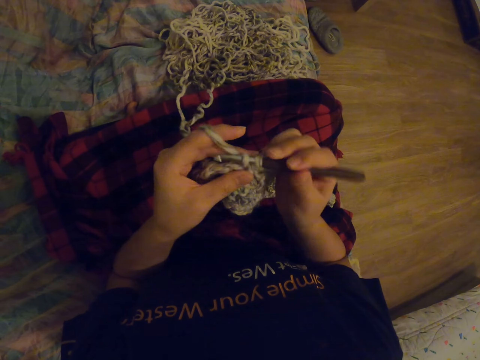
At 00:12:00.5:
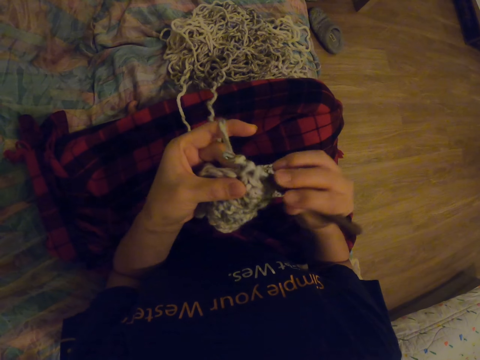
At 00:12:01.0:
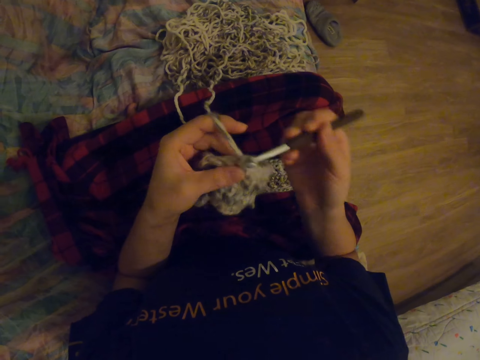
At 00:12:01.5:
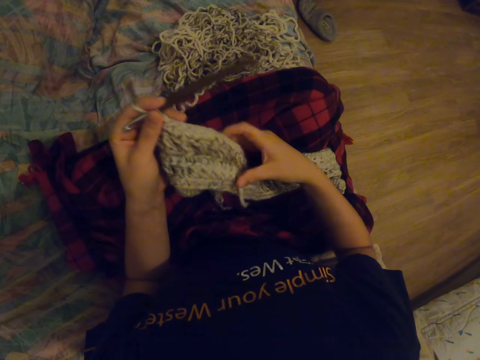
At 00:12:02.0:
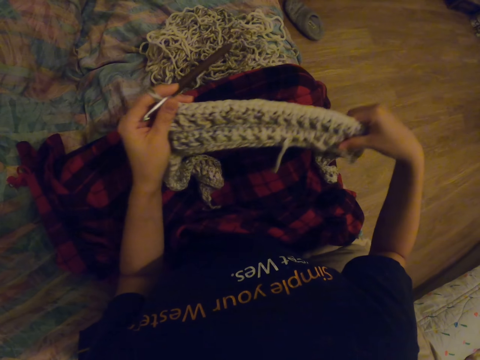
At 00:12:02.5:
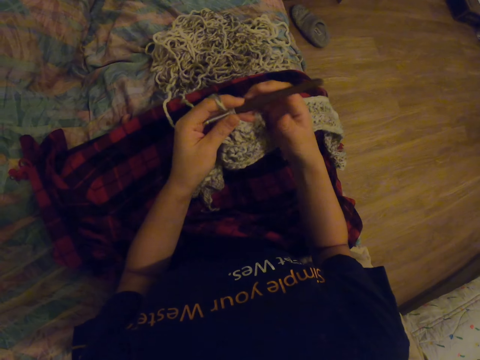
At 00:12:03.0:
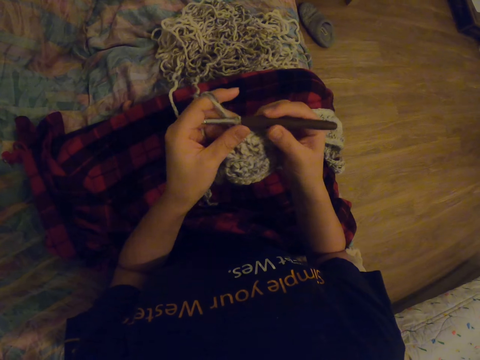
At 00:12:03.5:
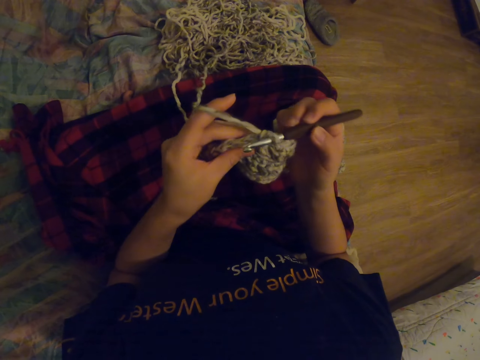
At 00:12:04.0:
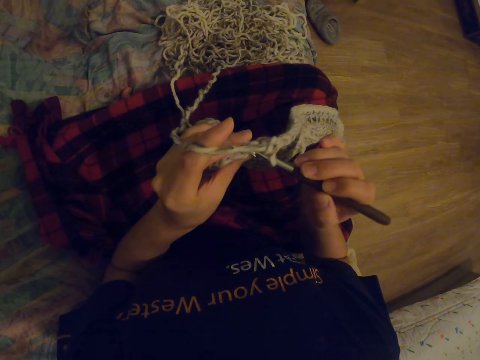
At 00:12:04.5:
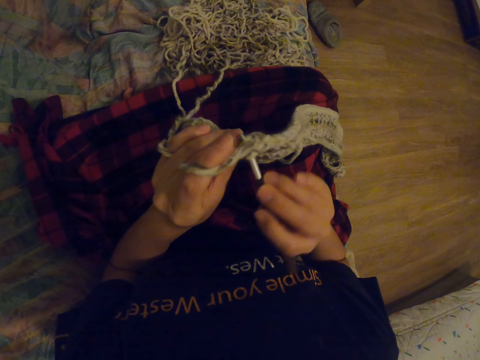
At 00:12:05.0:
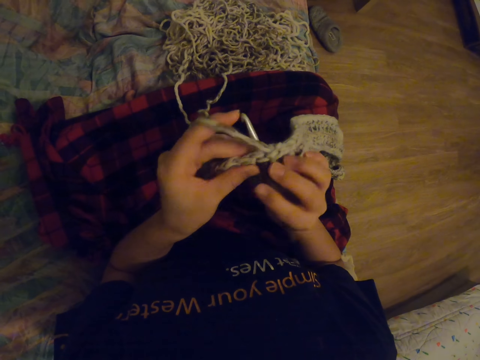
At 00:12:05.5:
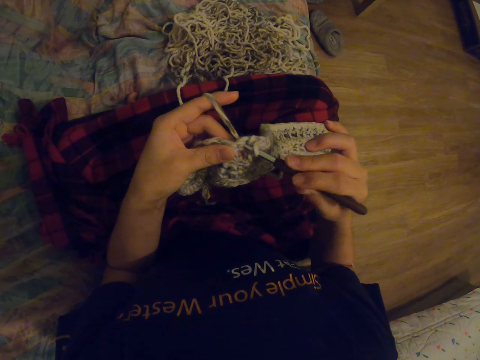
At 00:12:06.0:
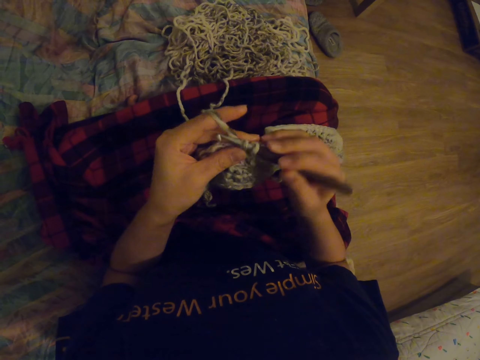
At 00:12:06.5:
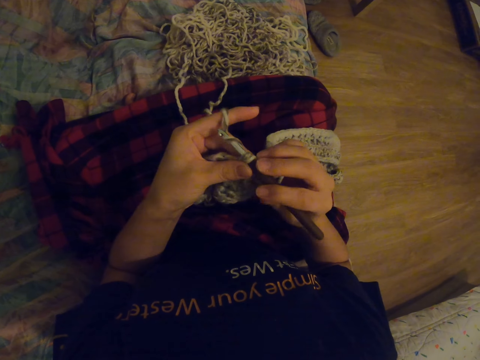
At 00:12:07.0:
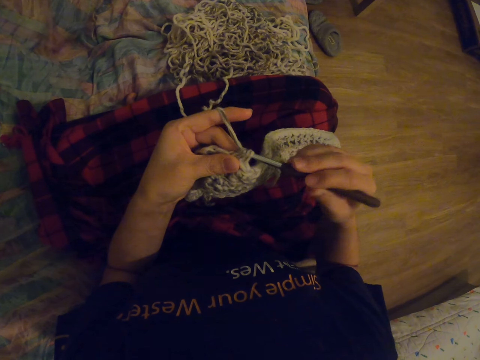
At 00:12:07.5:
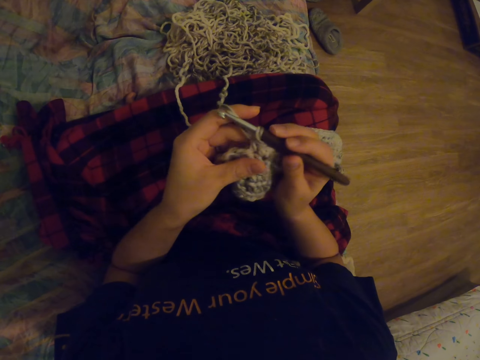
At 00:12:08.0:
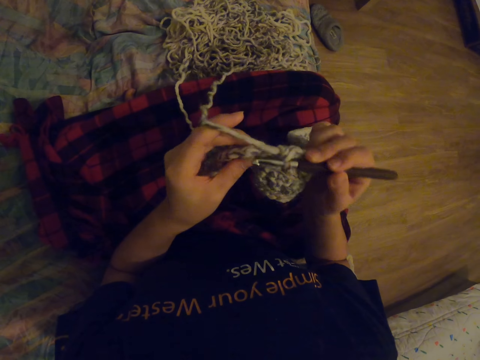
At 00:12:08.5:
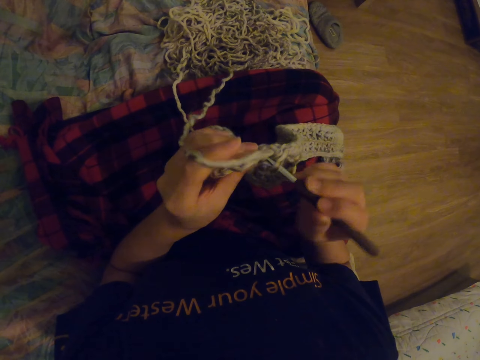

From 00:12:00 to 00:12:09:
The camera wearer adjusts the fabric. They knit the fabric with a crochet.
